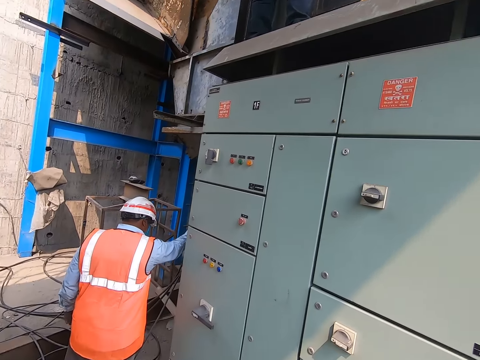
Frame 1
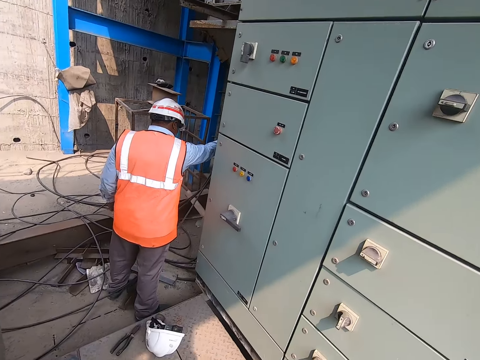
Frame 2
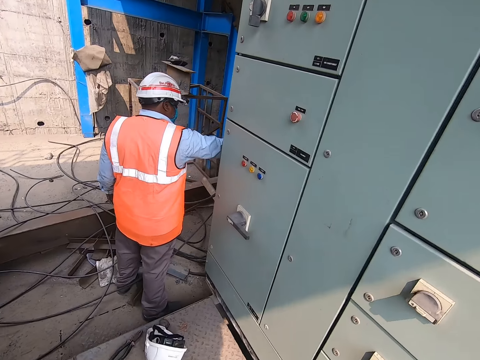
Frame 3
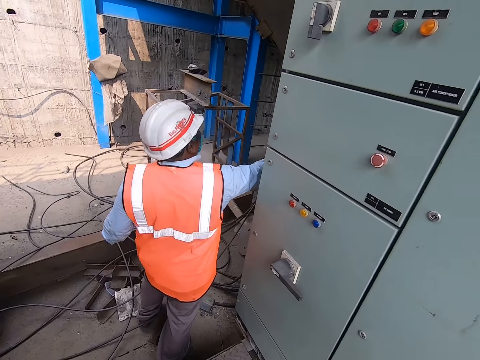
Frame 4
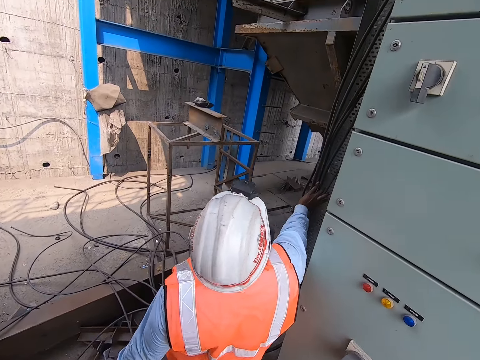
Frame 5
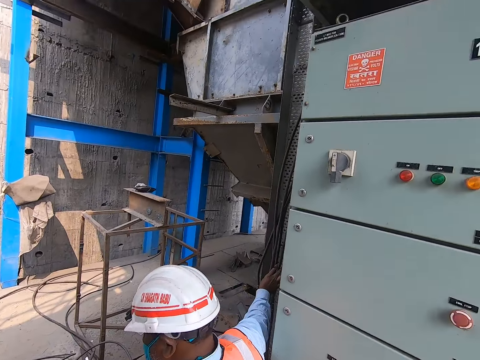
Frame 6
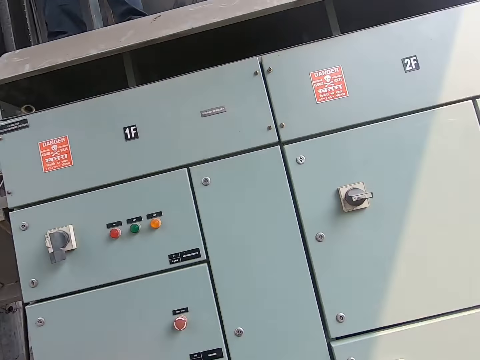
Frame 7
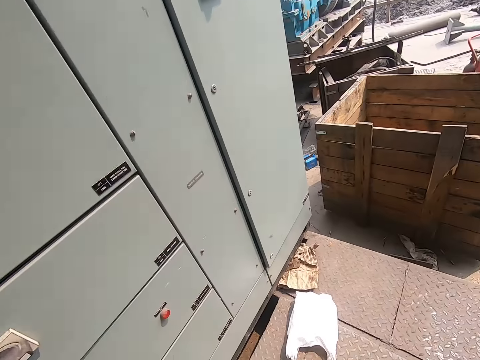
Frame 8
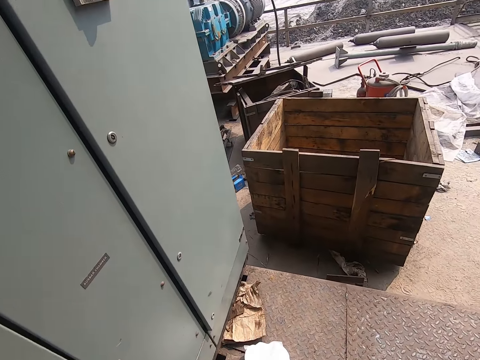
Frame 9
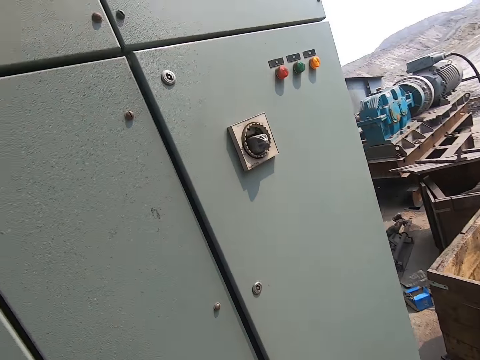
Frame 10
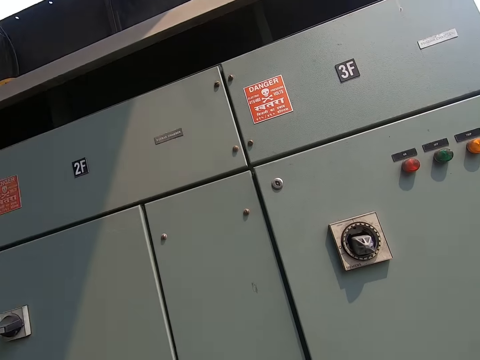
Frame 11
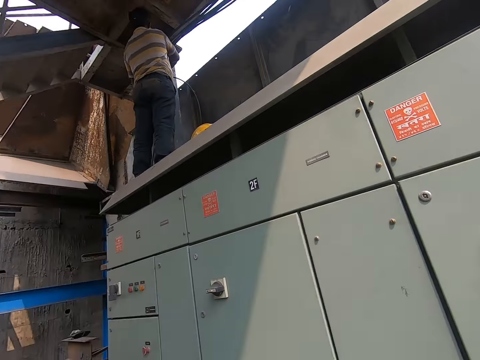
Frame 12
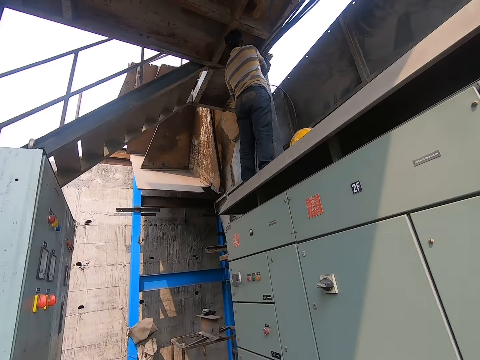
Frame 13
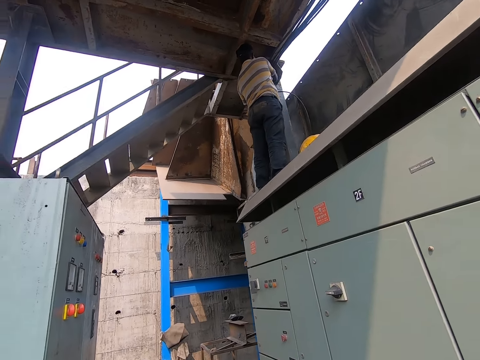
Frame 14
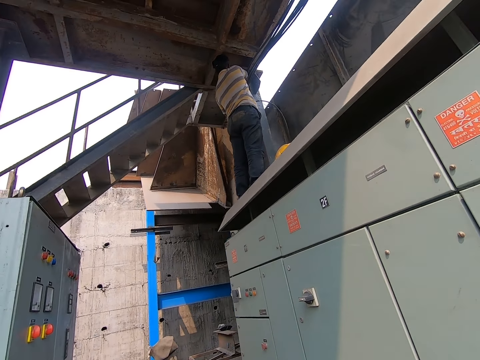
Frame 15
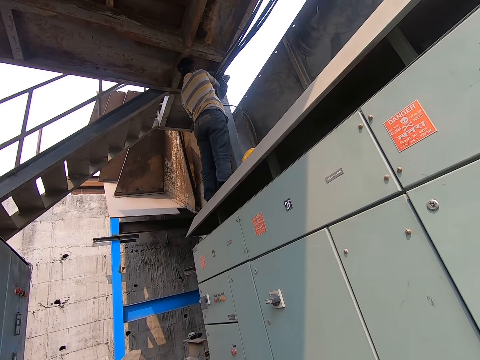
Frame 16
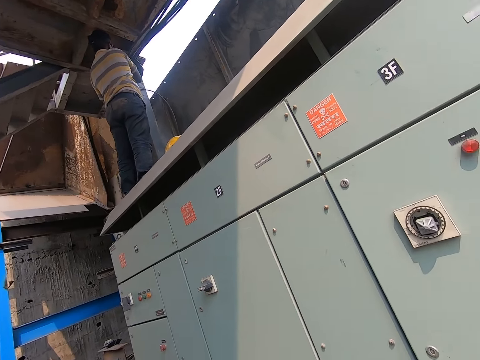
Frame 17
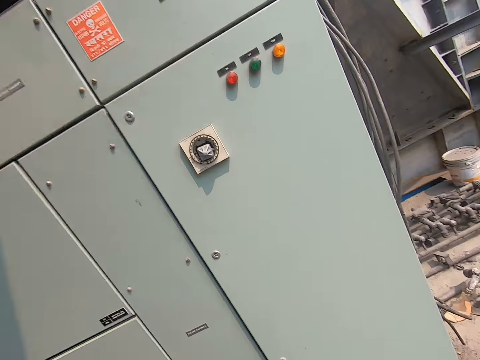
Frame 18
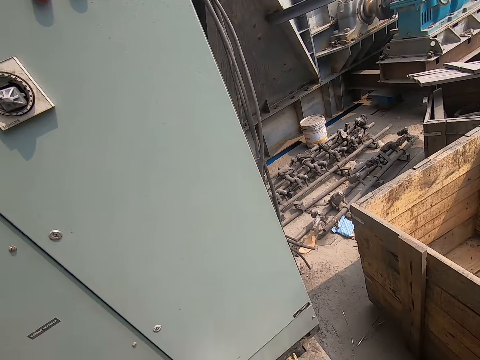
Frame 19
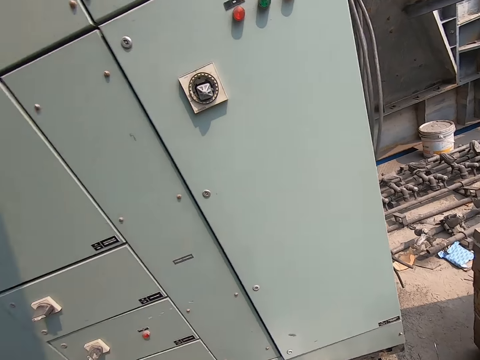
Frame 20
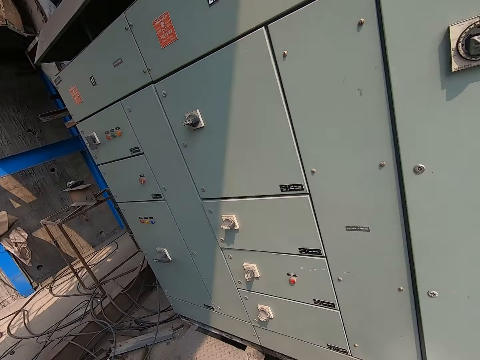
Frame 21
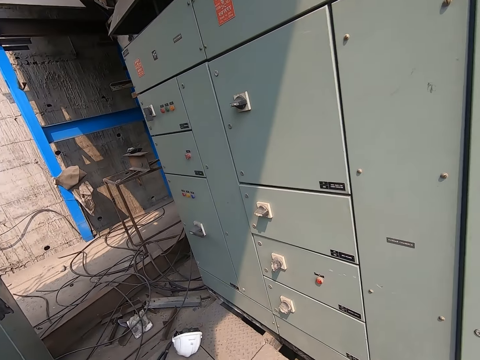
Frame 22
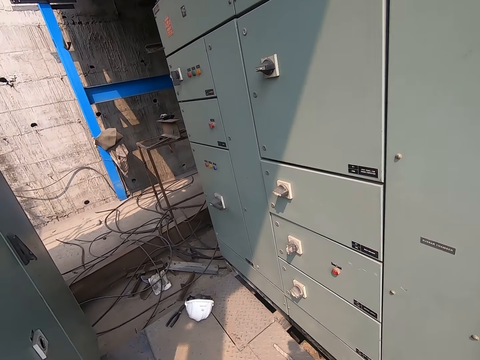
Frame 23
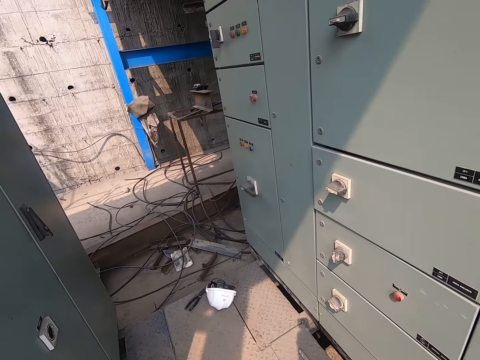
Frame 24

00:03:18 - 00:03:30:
The camera wearer walks around the building. A man holds the cable. The camera wearer walks around the building.

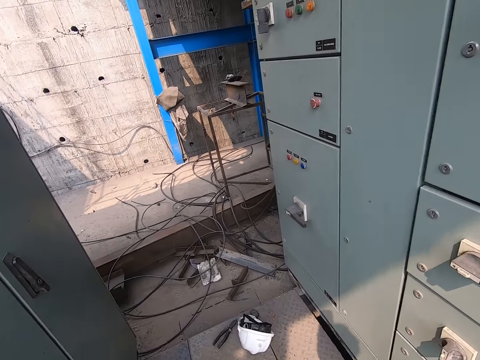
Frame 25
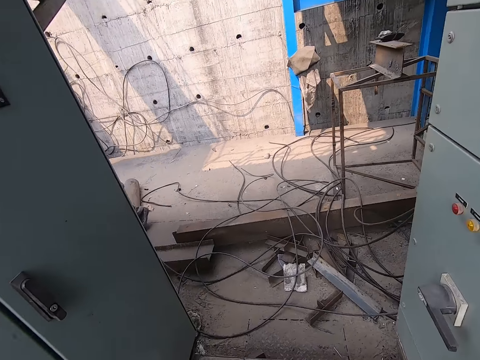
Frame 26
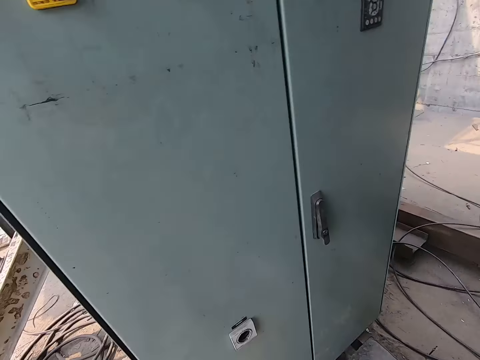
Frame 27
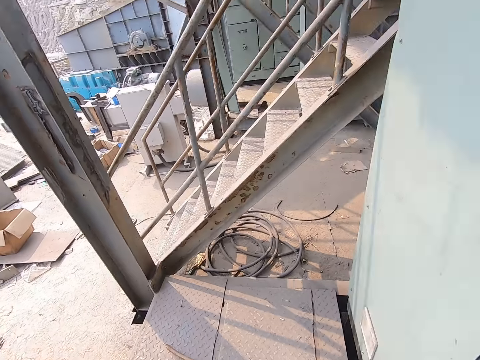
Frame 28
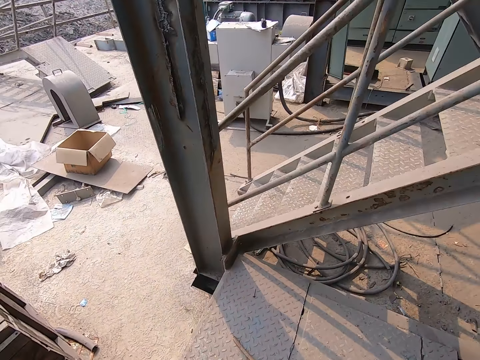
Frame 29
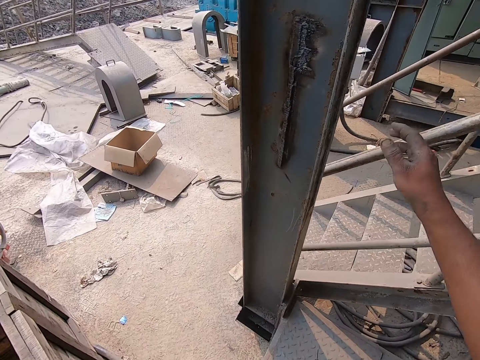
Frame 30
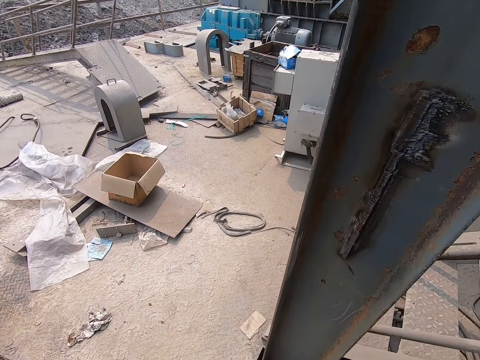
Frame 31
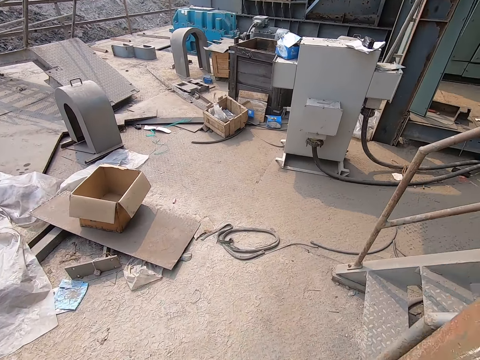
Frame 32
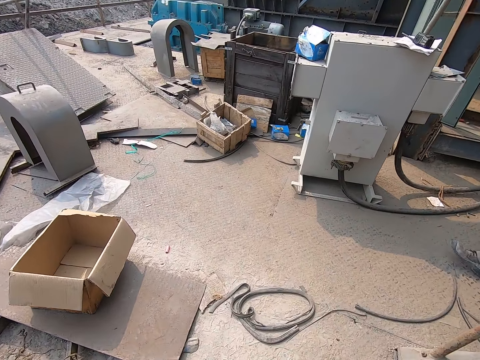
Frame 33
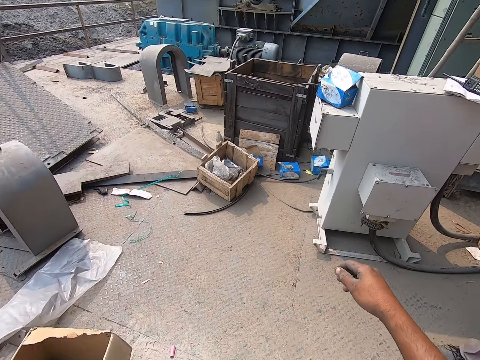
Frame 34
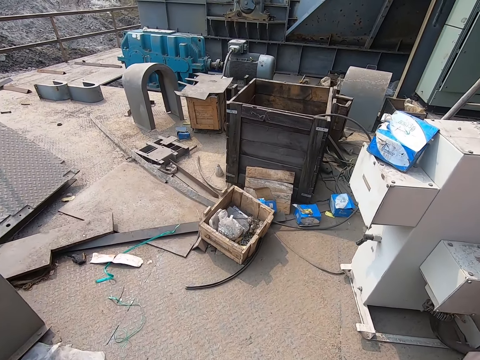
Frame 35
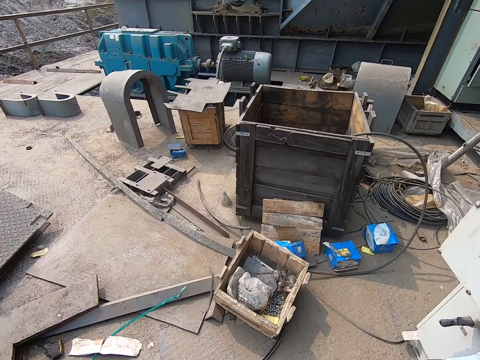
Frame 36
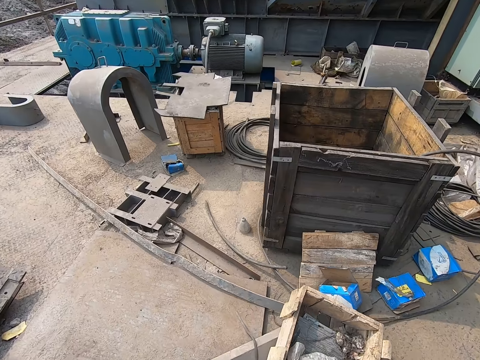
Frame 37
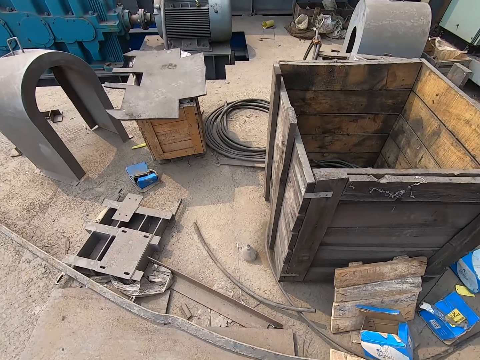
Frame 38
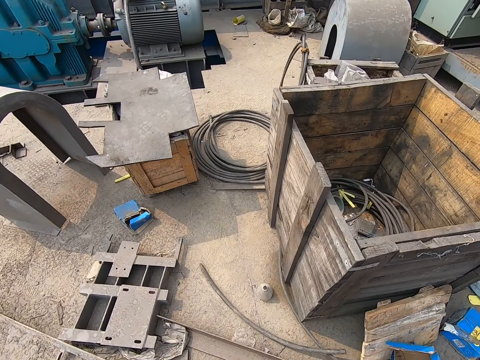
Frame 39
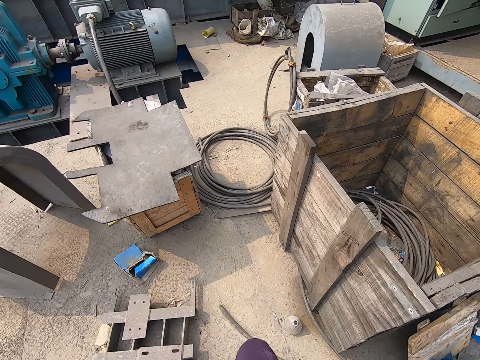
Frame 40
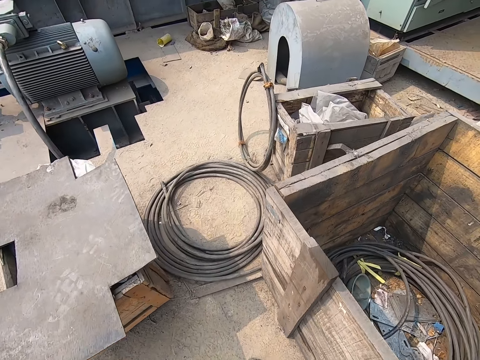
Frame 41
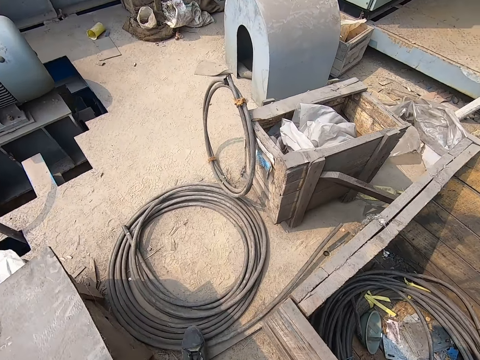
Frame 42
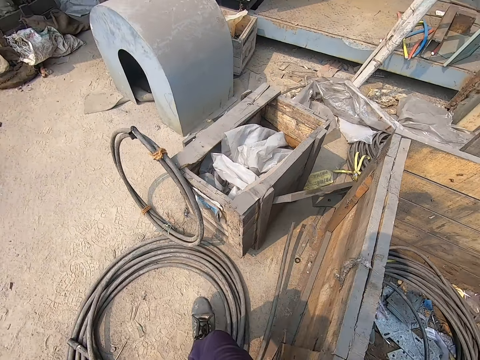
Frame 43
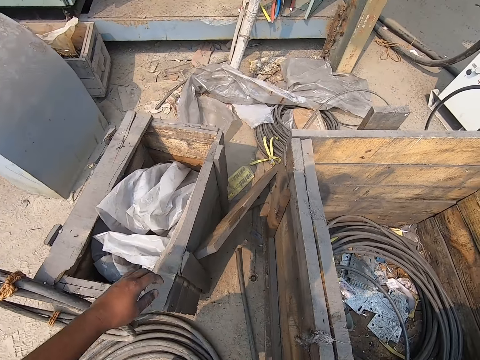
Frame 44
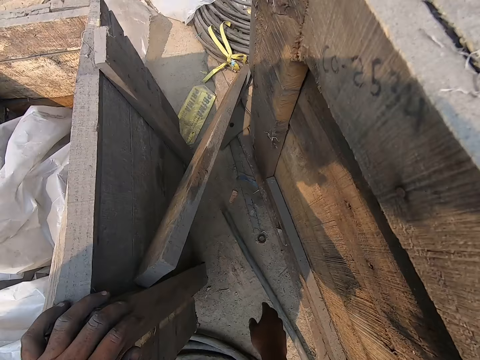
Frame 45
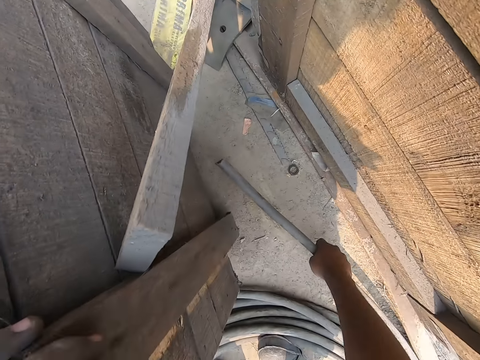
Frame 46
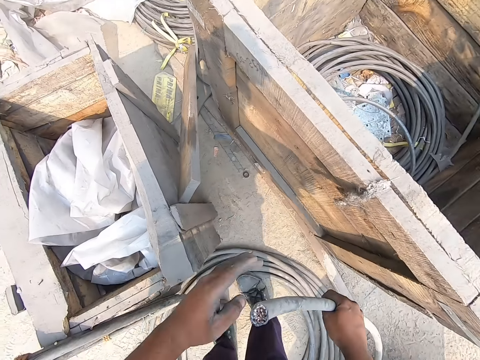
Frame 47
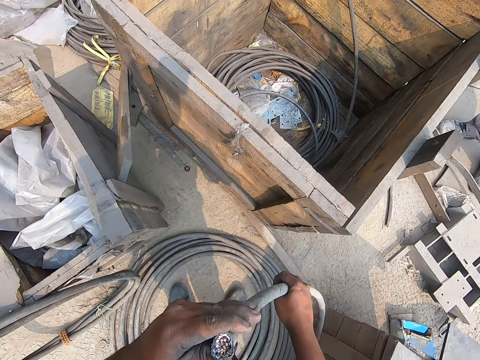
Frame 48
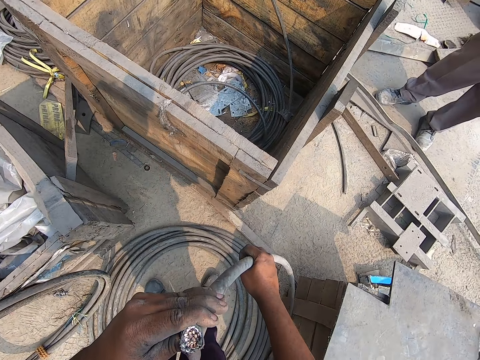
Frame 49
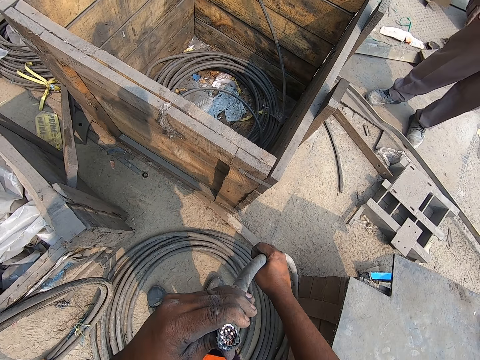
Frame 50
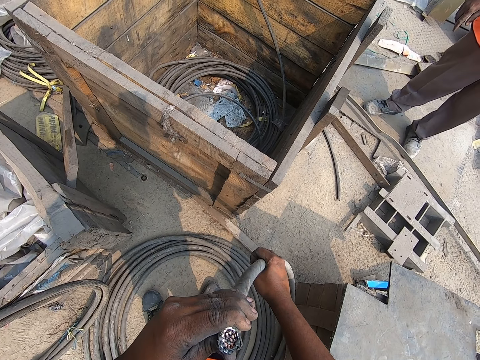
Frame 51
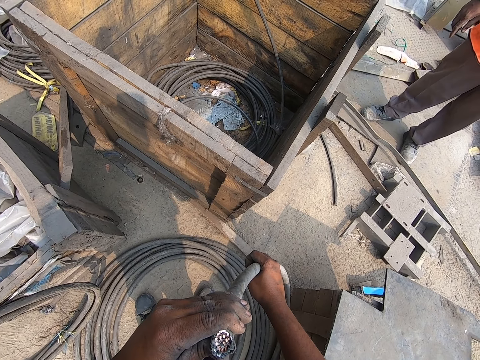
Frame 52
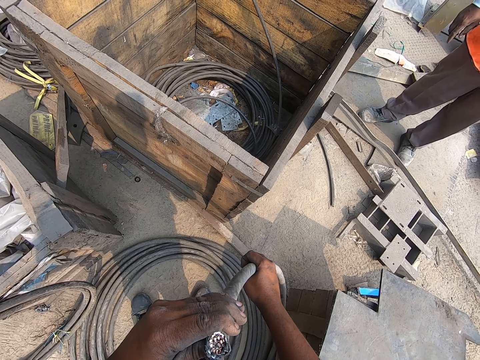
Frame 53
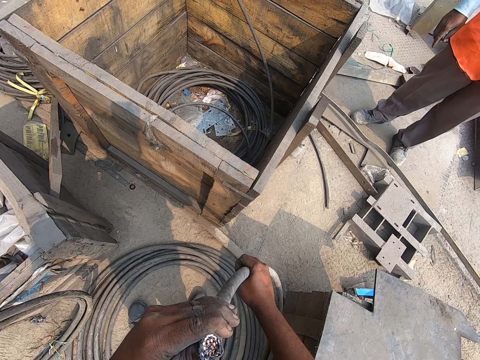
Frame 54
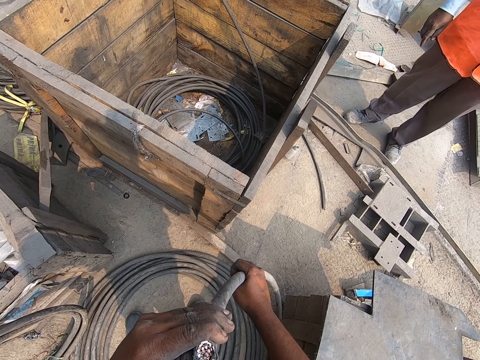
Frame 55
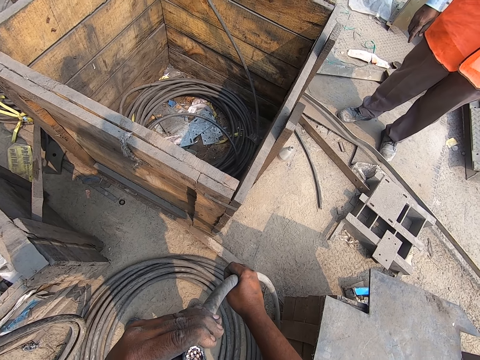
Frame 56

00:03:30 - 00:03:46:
The camera wearer walks around a construction site. He picks up a cable from the ground with his right hand. The man interacts with the camera wearer.
